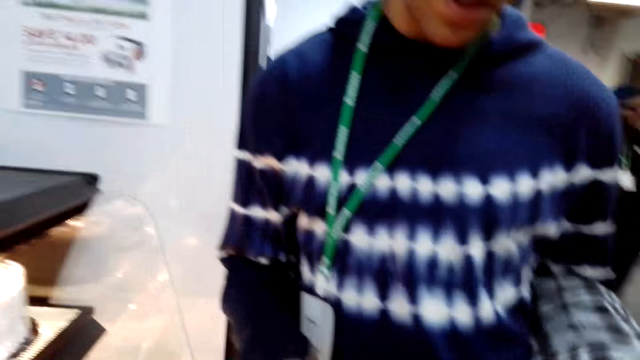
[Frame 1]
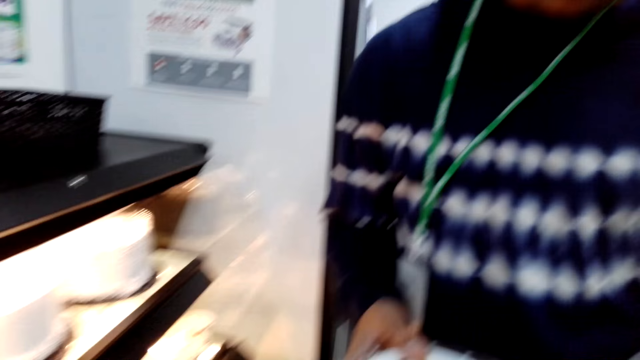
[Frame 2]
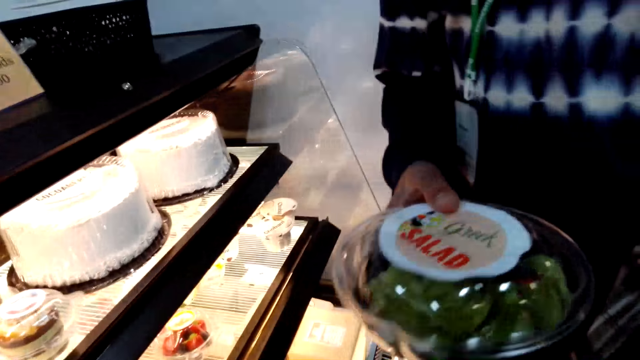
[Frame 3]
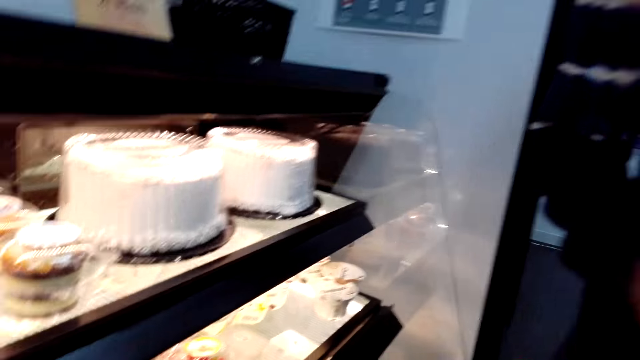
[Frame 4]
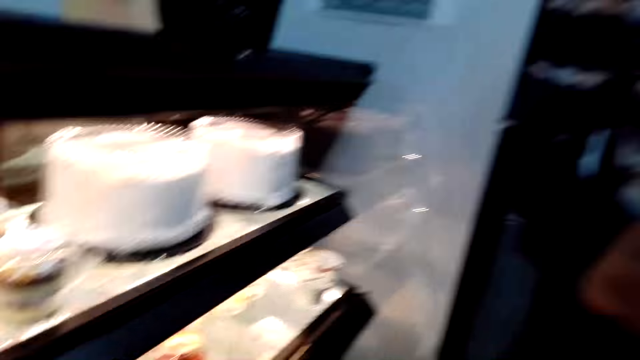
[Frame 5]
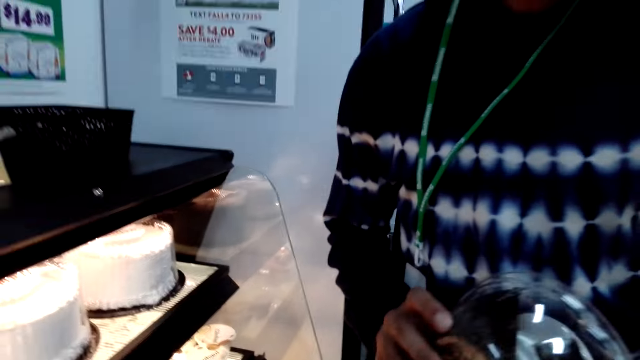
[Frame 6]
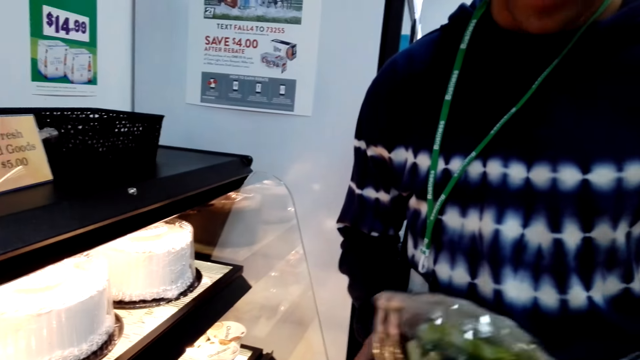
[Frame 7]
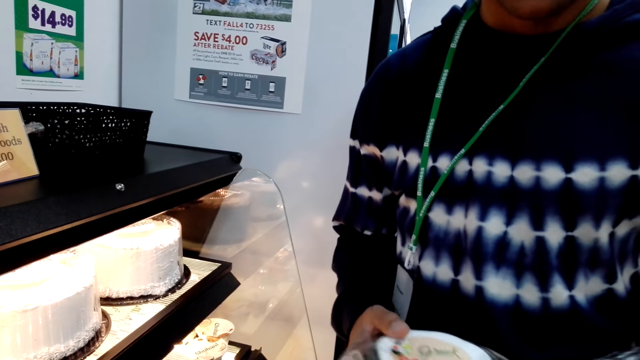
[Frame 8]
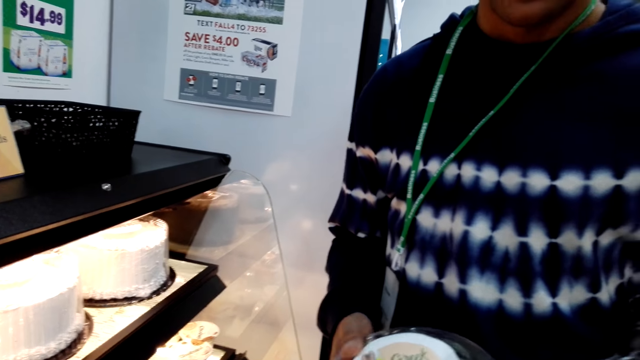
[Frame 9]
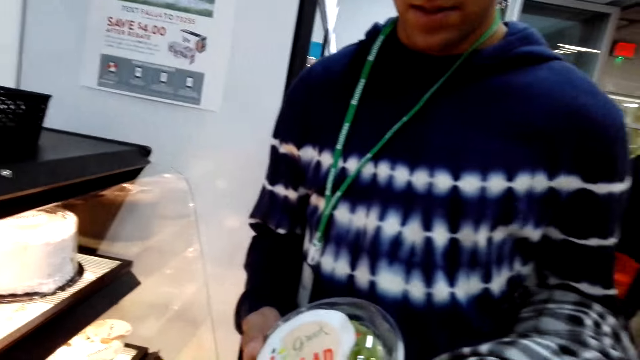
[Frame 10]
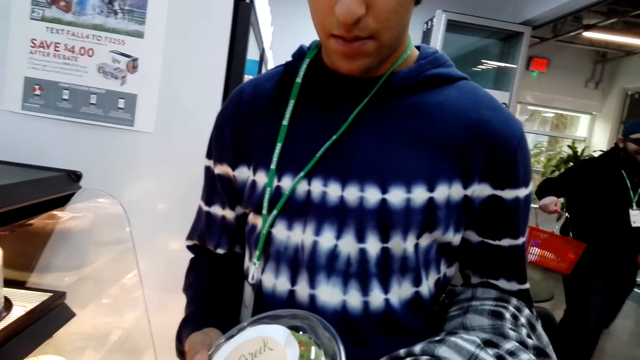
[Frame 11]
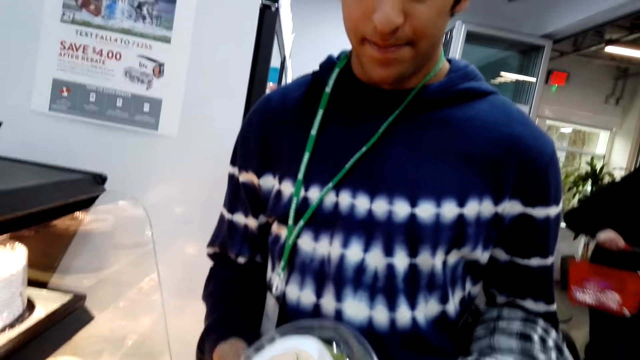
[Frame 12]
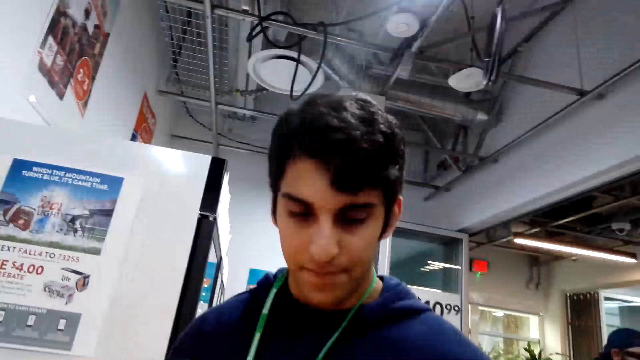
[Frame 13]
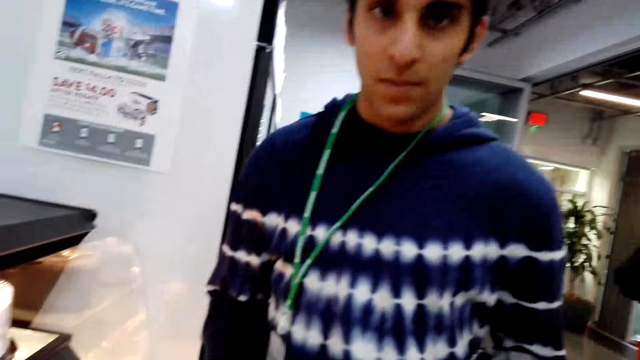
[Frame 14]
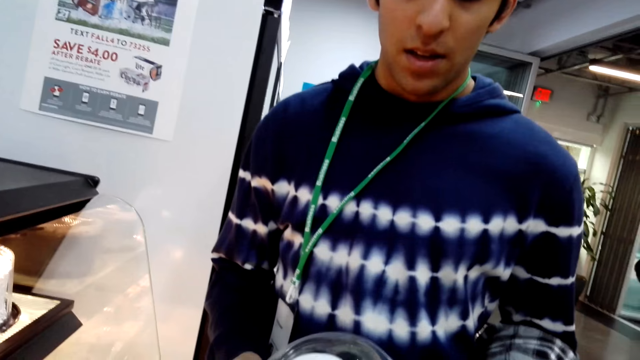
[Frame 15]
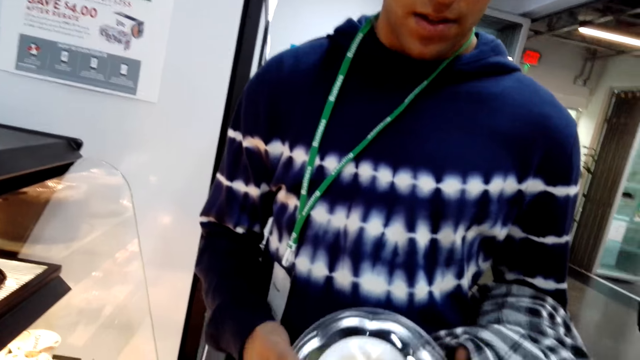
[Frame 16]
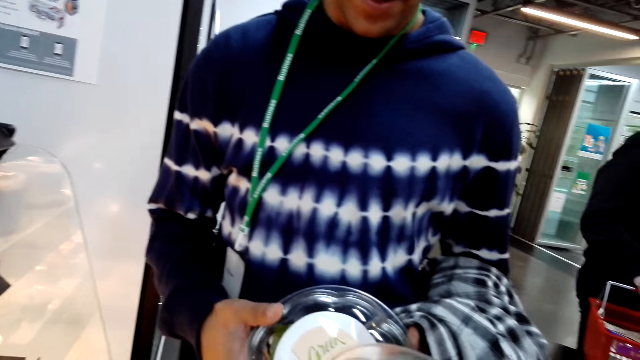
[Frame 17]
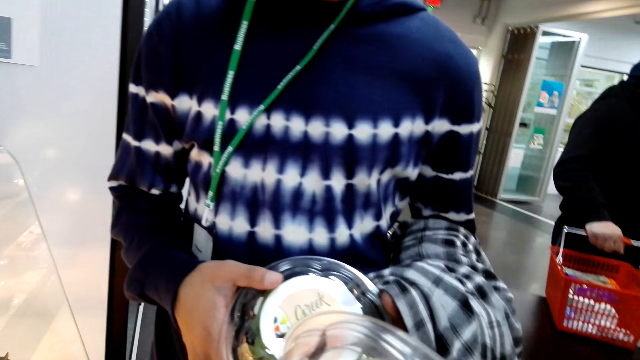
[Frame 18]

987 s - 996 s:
A man is holding a packet of salad. The man looks at a product.

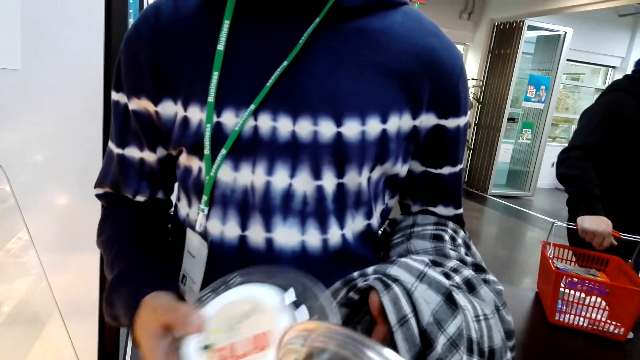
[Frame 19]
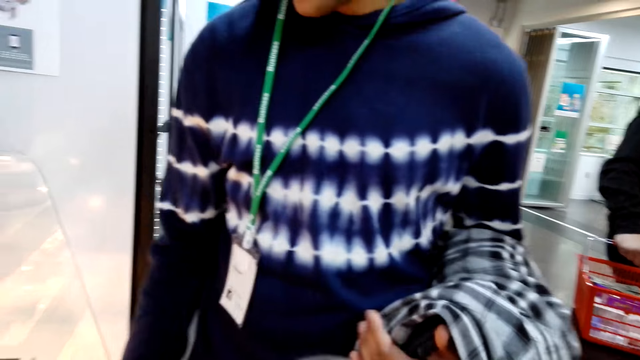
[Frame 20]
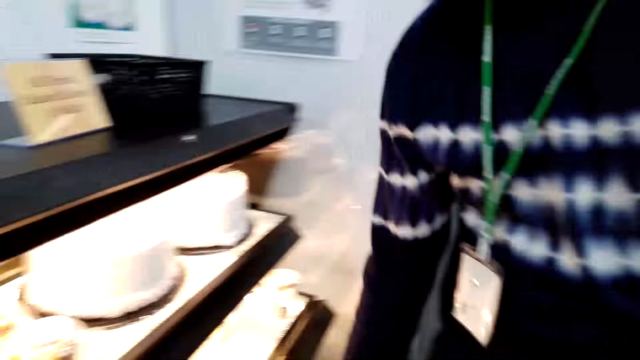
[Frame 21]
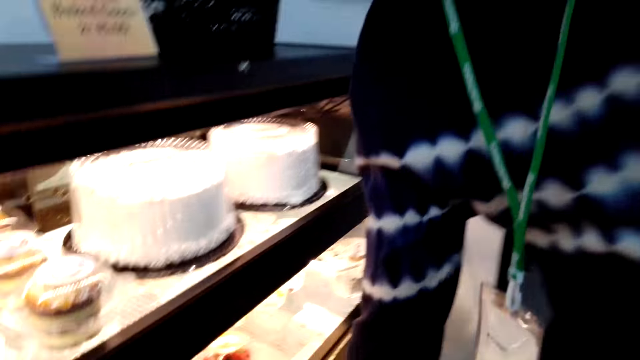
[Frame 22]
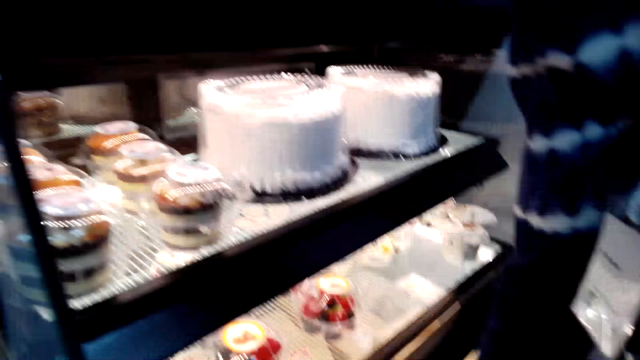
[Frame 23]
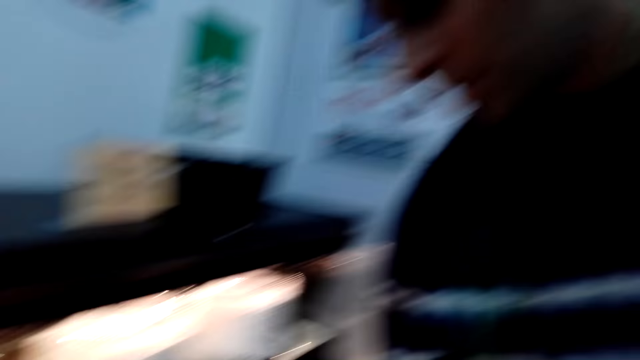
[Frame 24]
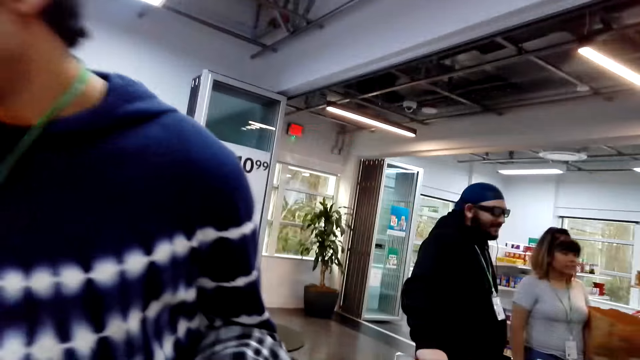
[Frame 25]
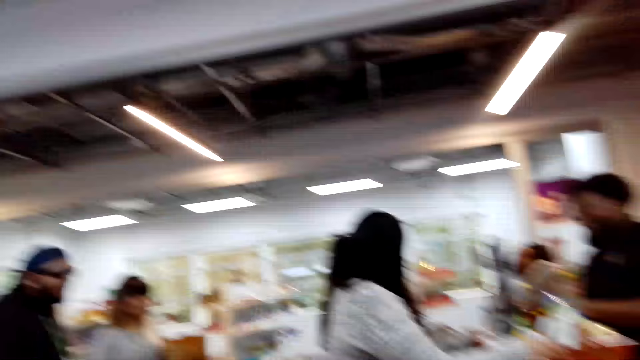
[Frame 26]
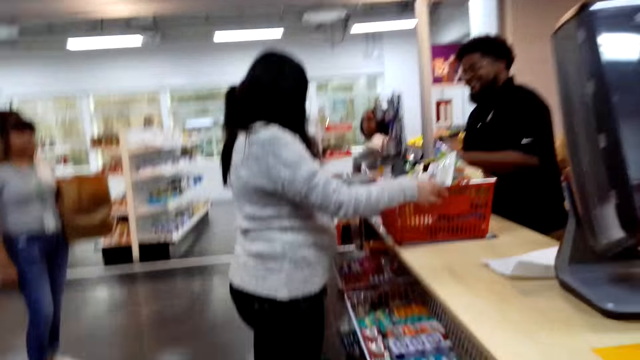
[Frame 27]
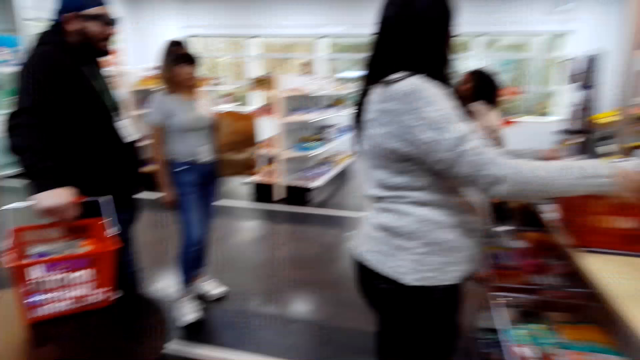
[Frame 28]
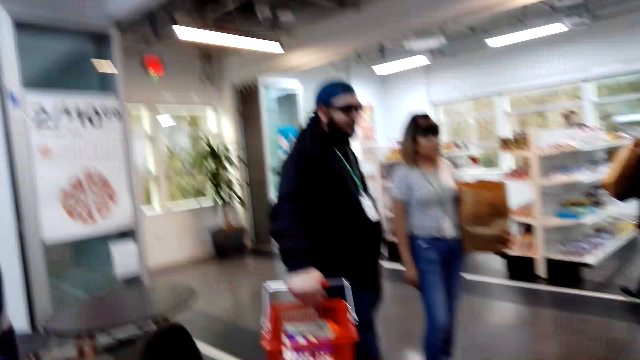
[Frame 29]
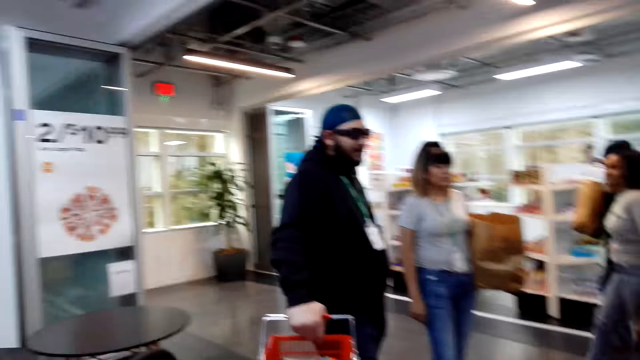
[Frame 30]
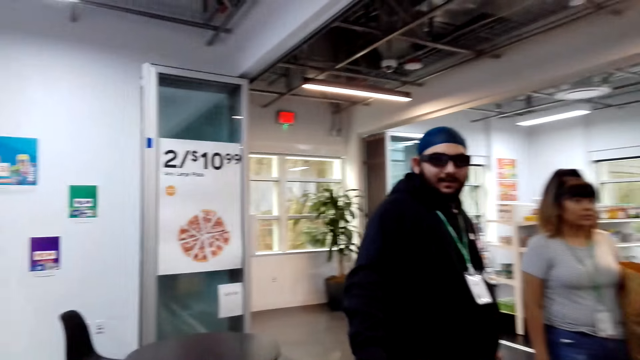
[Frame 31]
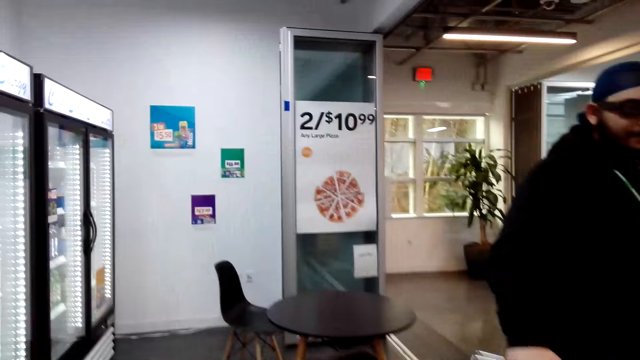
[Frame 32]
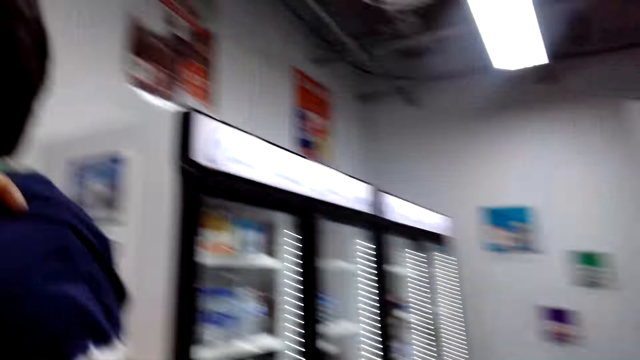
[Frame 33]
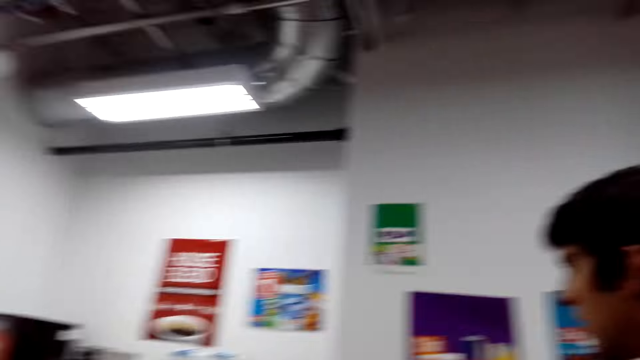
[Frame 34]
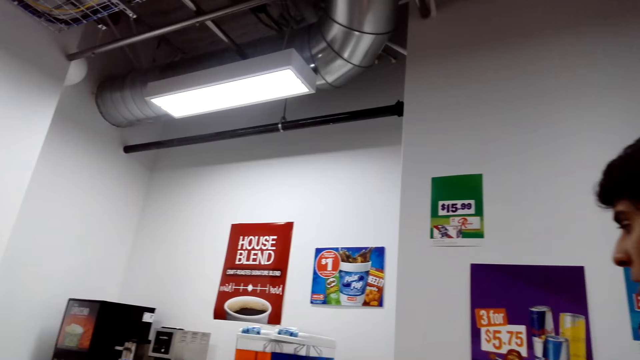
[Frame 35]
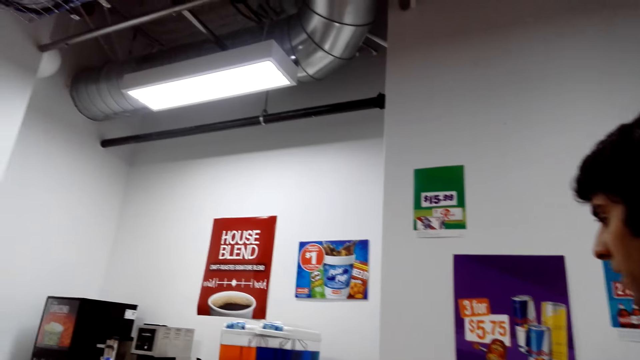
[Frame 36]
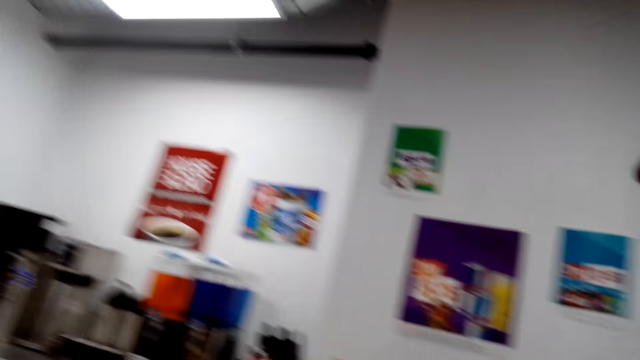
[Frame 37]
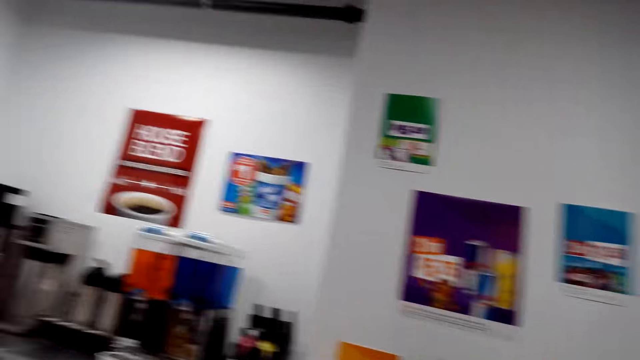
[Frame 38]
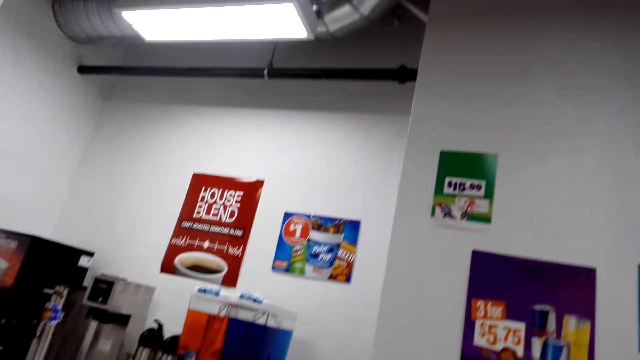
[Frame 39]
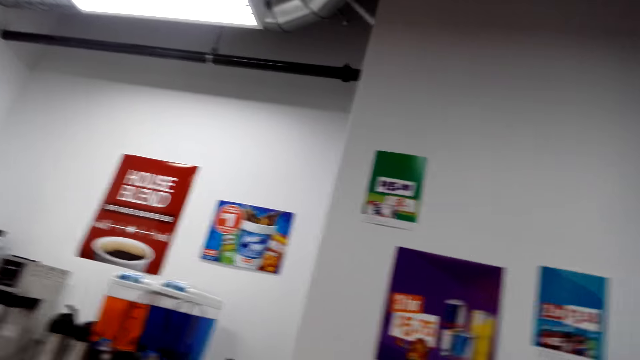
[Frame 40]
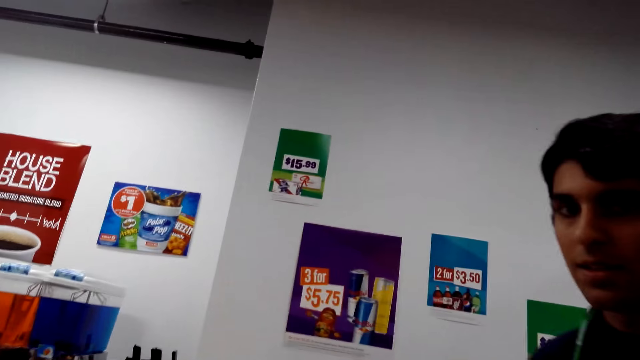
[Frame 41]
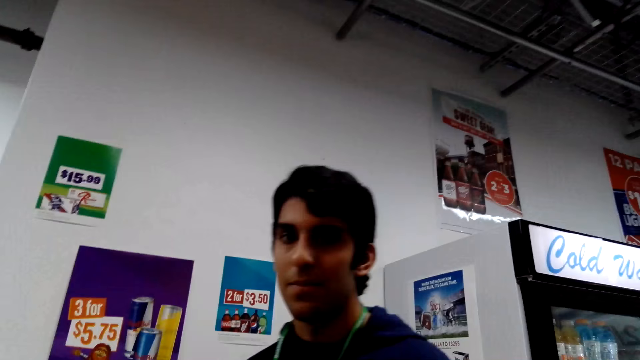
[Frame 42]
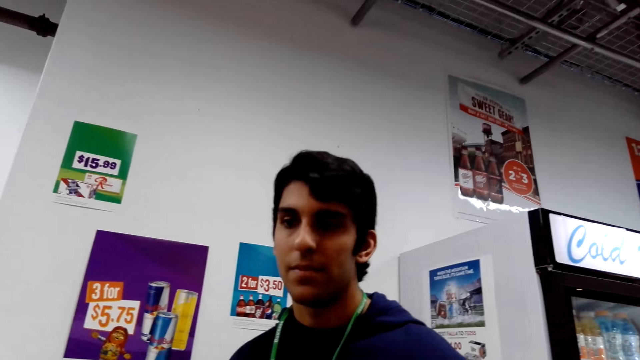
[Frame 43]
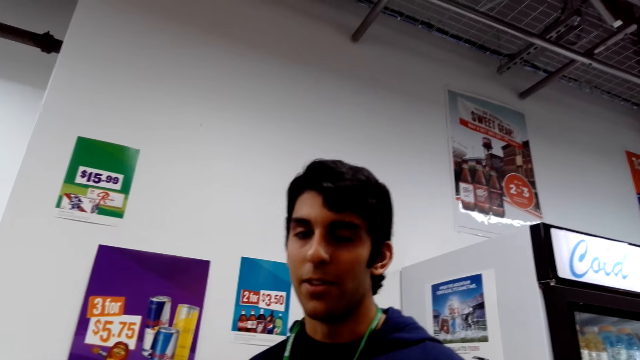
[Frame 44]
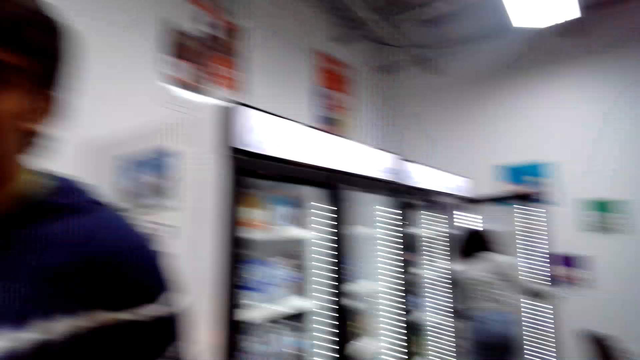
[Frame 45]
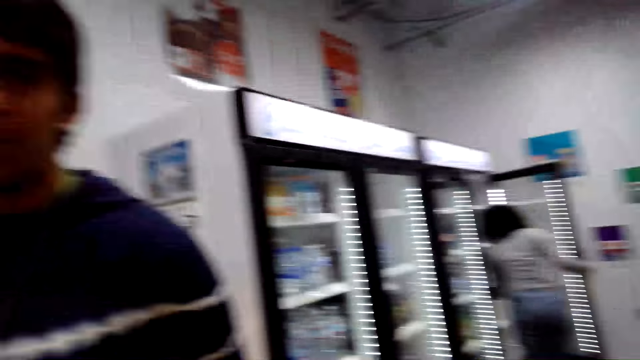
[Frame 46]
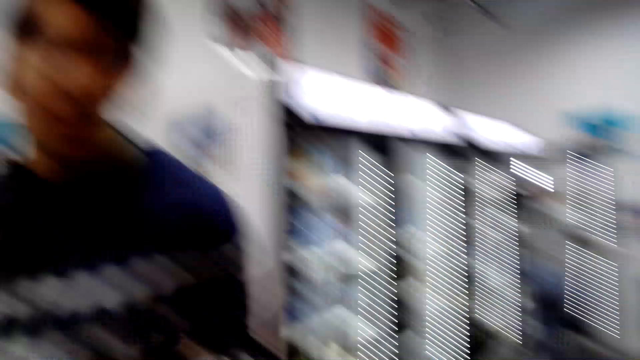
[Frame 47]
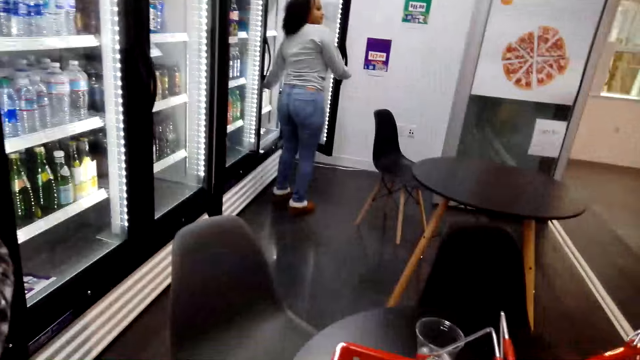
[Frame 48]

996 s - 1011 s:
The camera wearer looks around. They look at a man.
